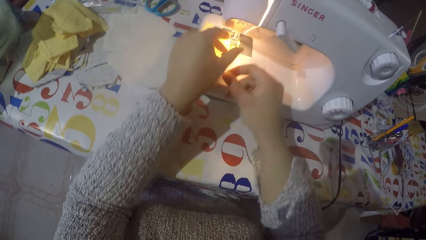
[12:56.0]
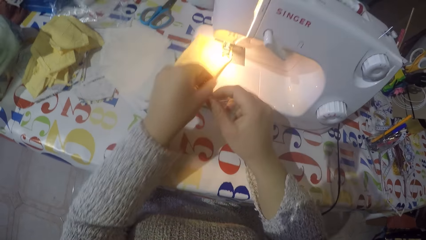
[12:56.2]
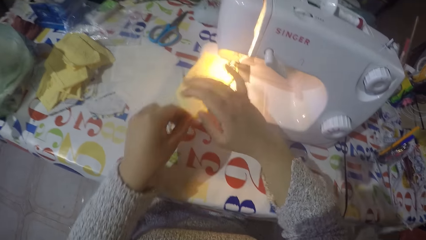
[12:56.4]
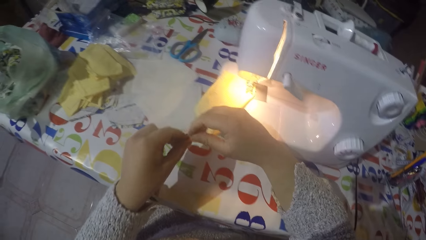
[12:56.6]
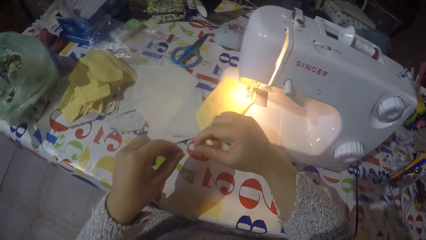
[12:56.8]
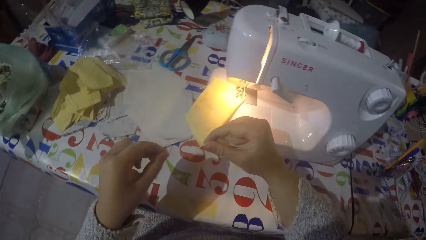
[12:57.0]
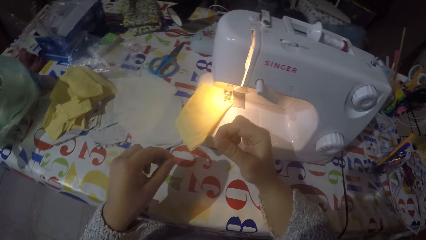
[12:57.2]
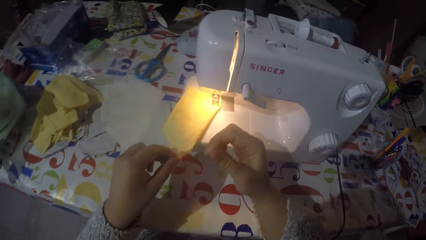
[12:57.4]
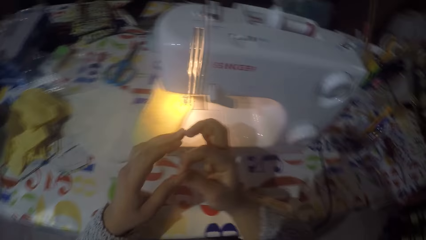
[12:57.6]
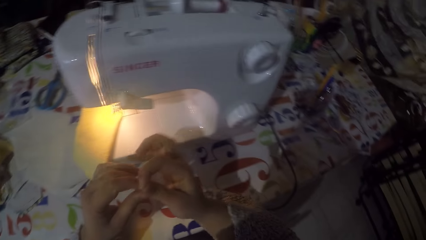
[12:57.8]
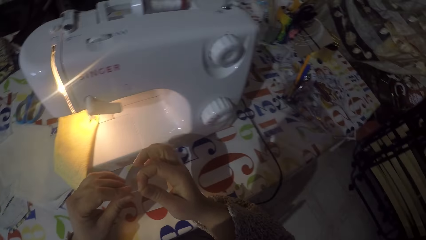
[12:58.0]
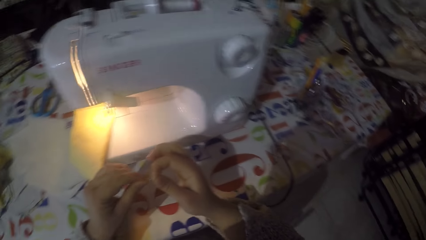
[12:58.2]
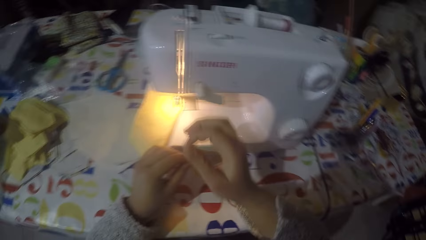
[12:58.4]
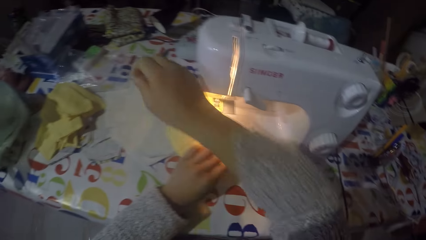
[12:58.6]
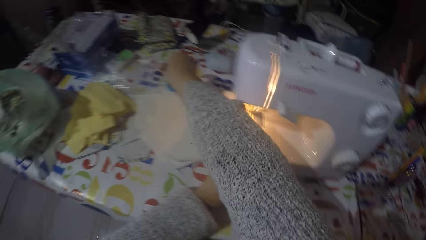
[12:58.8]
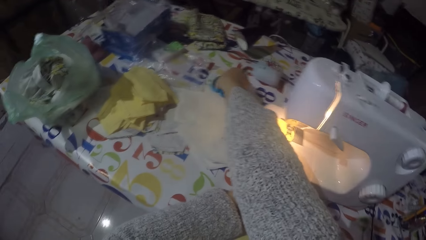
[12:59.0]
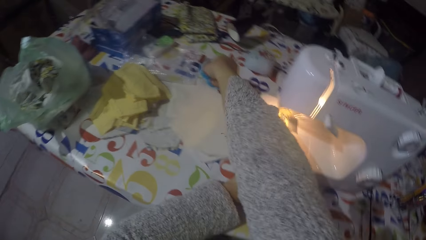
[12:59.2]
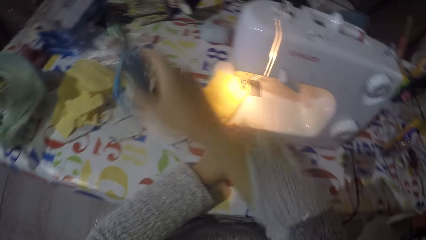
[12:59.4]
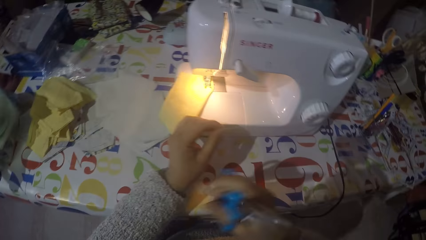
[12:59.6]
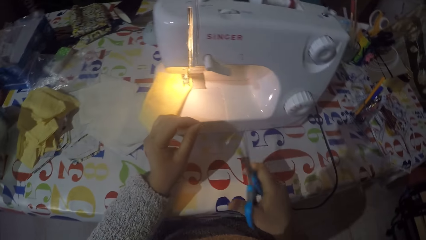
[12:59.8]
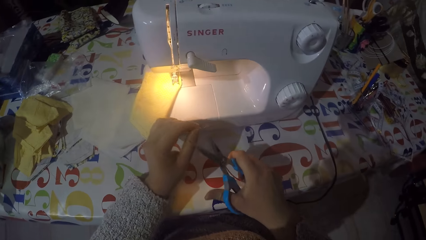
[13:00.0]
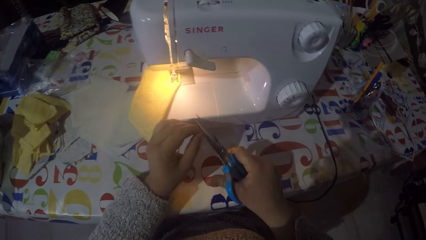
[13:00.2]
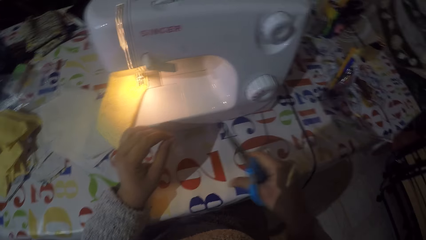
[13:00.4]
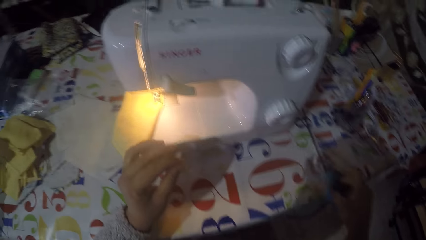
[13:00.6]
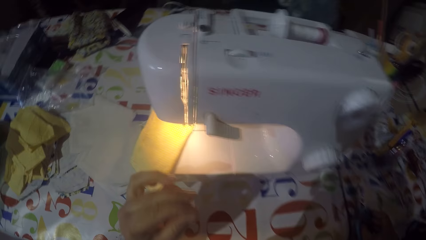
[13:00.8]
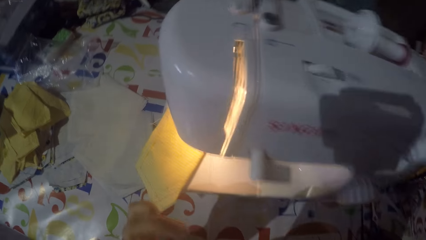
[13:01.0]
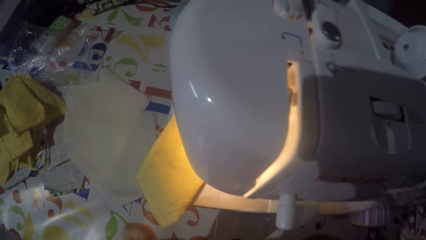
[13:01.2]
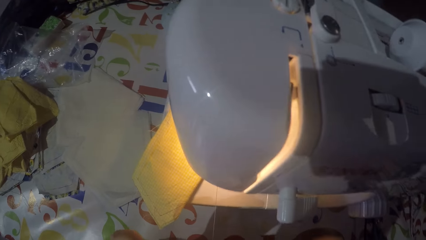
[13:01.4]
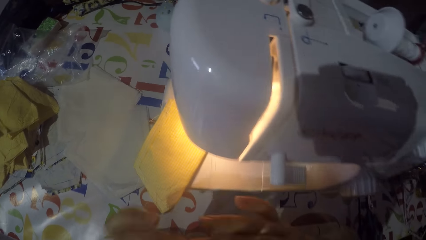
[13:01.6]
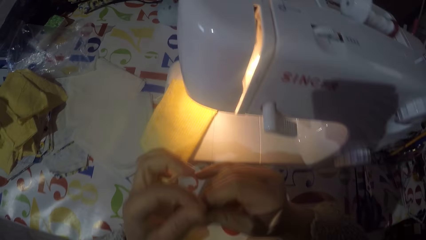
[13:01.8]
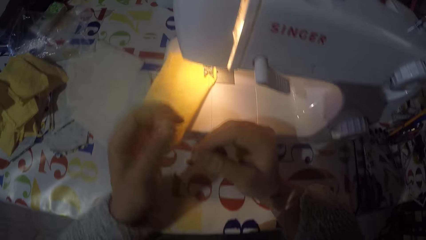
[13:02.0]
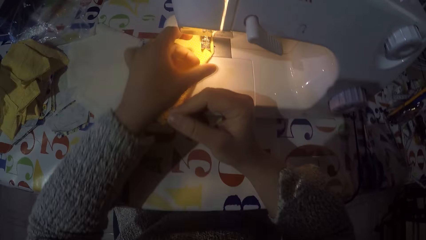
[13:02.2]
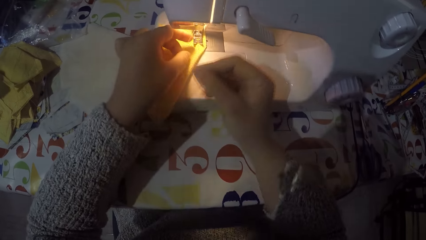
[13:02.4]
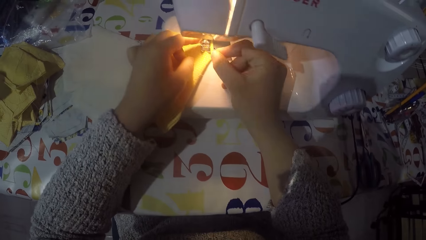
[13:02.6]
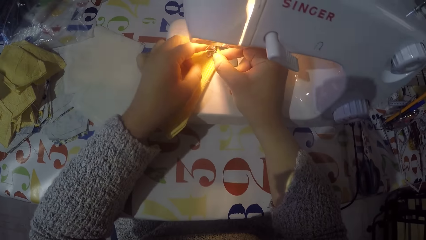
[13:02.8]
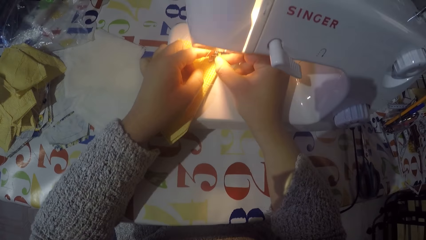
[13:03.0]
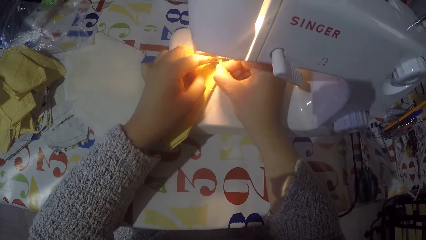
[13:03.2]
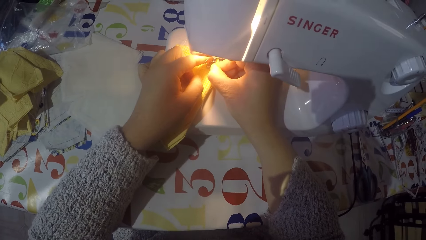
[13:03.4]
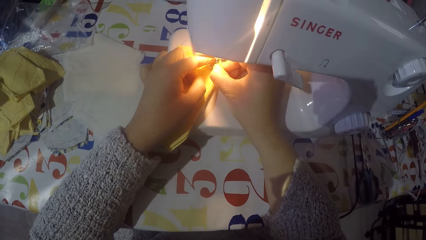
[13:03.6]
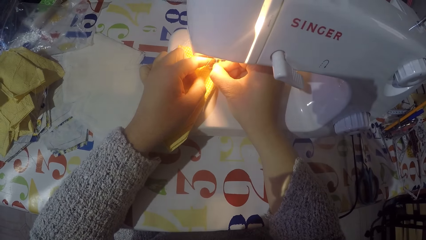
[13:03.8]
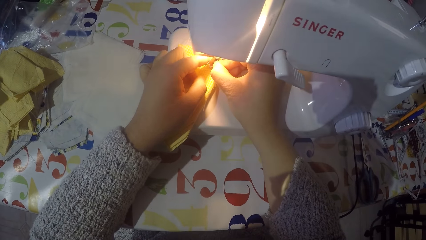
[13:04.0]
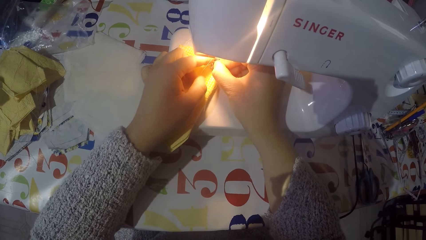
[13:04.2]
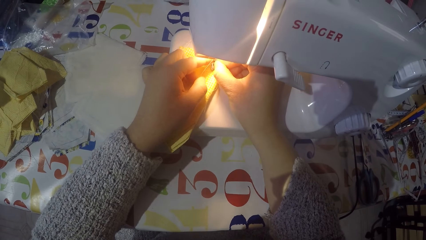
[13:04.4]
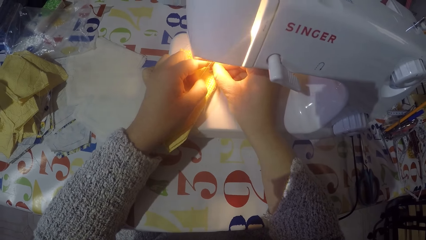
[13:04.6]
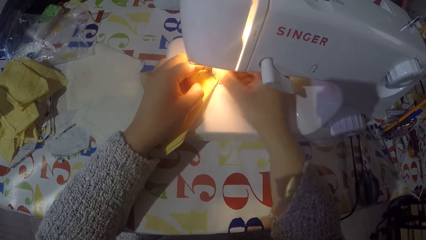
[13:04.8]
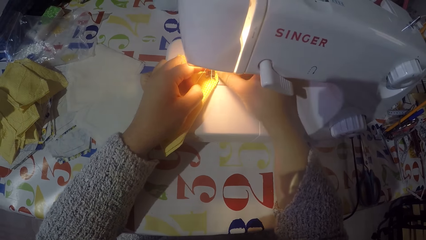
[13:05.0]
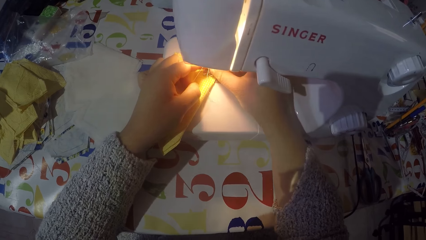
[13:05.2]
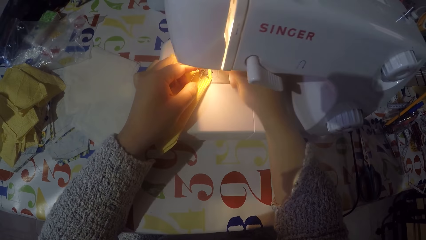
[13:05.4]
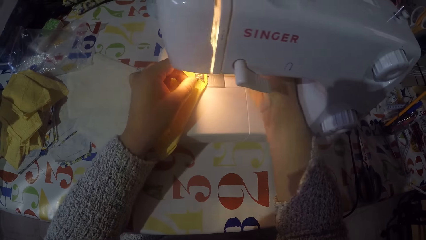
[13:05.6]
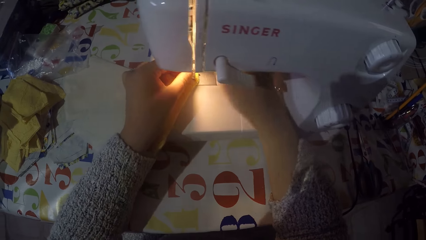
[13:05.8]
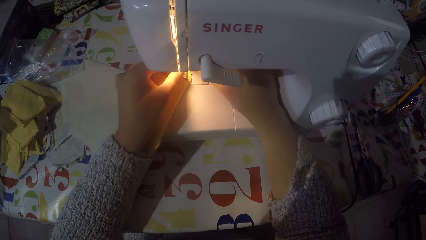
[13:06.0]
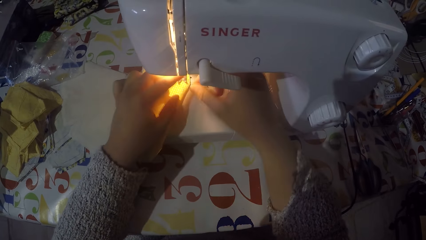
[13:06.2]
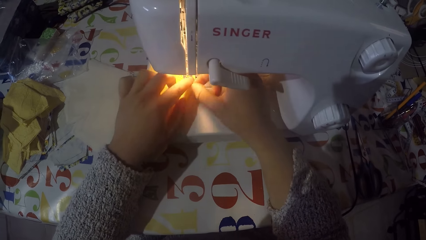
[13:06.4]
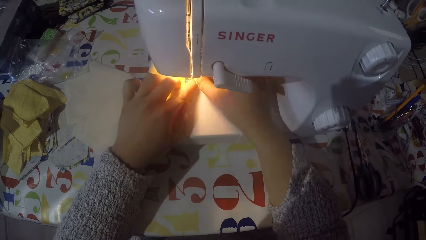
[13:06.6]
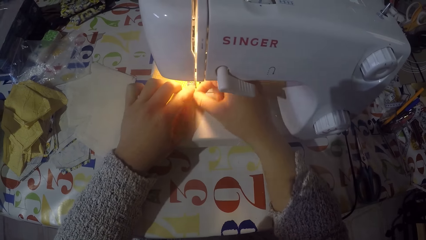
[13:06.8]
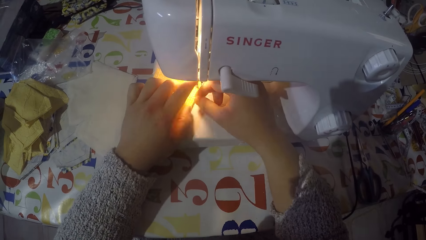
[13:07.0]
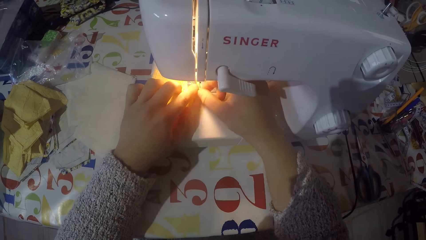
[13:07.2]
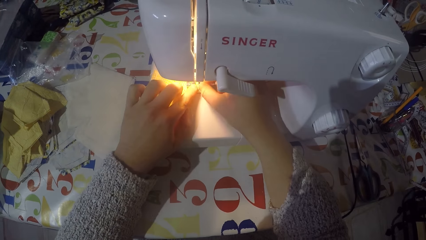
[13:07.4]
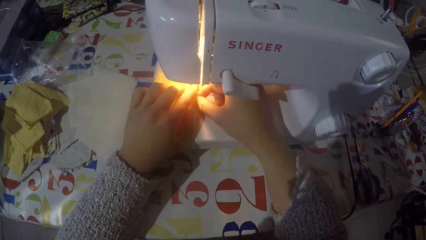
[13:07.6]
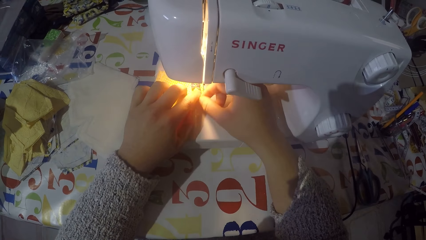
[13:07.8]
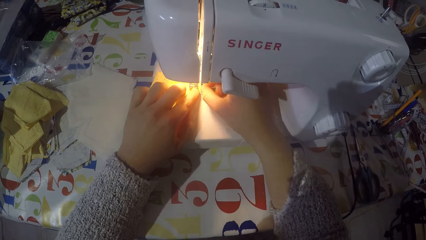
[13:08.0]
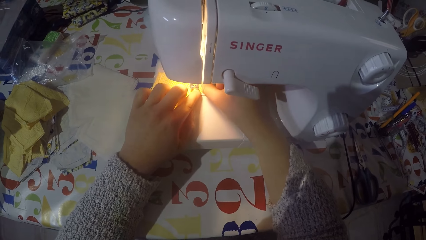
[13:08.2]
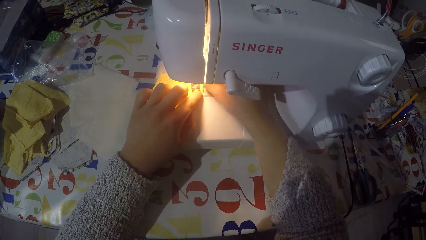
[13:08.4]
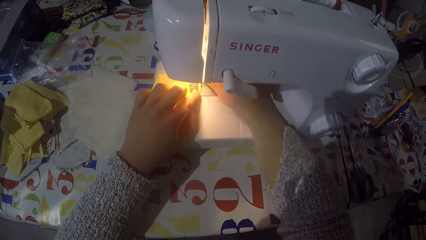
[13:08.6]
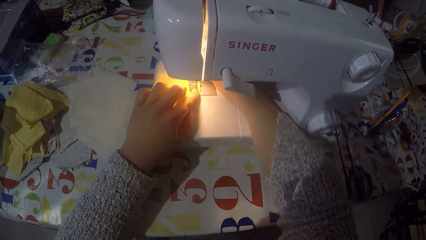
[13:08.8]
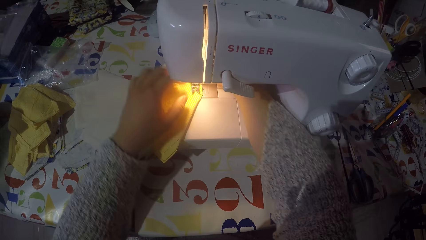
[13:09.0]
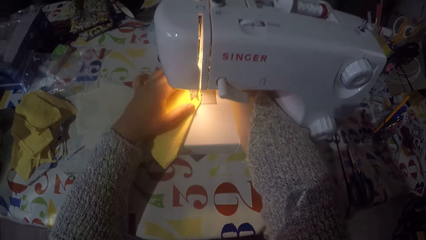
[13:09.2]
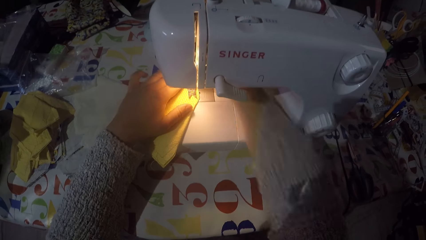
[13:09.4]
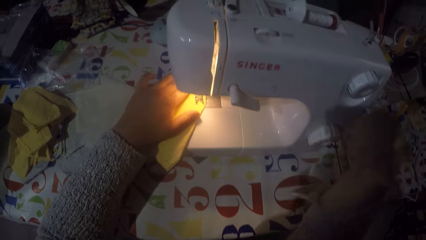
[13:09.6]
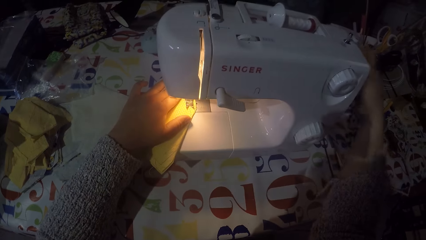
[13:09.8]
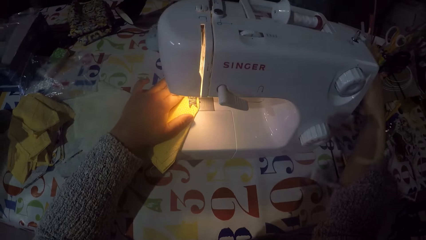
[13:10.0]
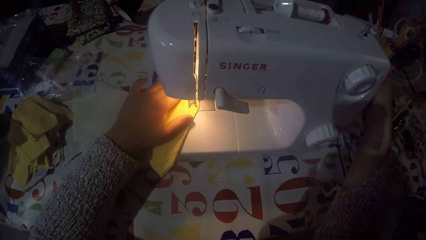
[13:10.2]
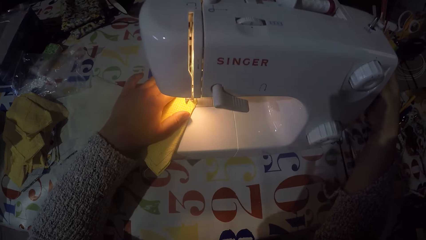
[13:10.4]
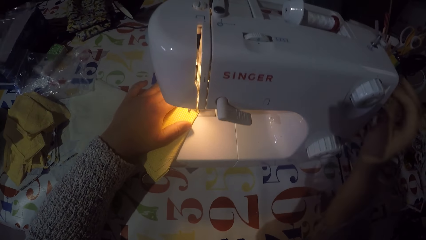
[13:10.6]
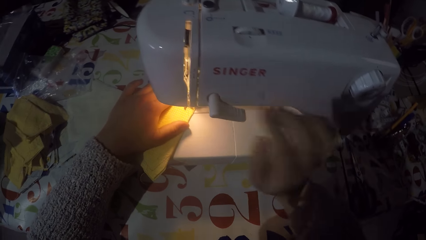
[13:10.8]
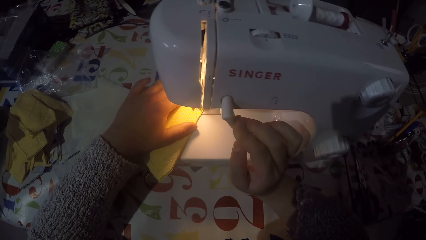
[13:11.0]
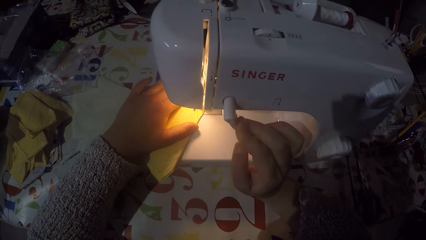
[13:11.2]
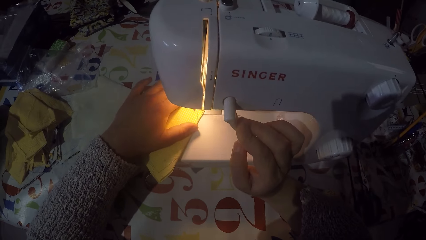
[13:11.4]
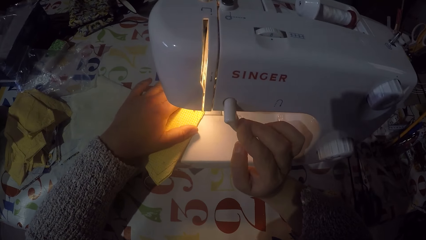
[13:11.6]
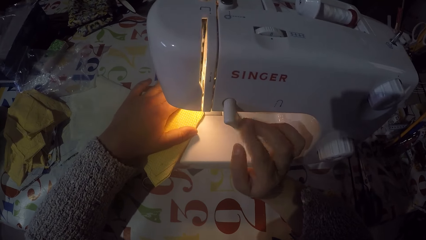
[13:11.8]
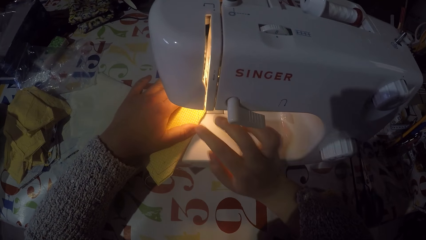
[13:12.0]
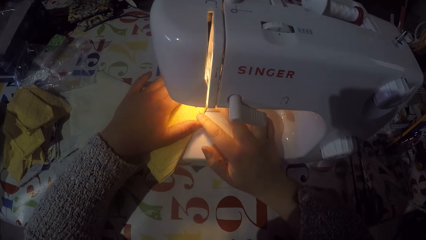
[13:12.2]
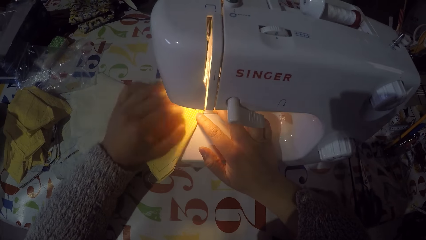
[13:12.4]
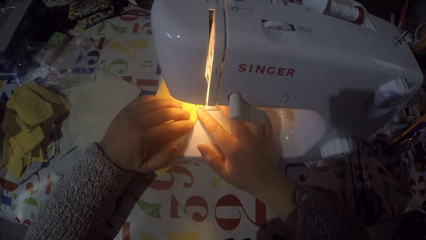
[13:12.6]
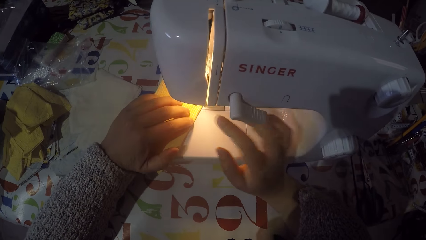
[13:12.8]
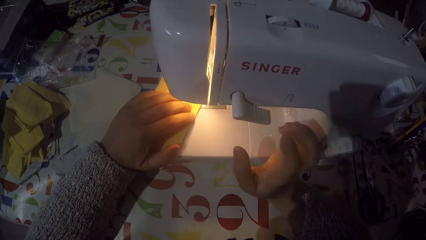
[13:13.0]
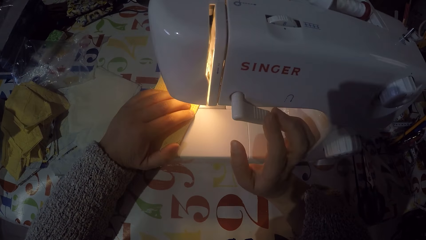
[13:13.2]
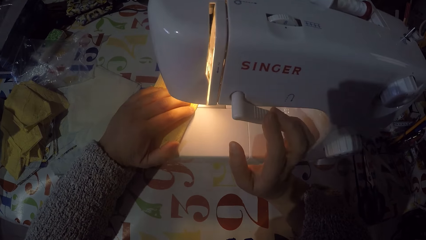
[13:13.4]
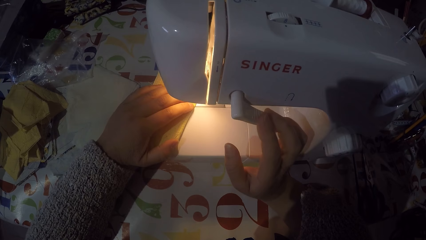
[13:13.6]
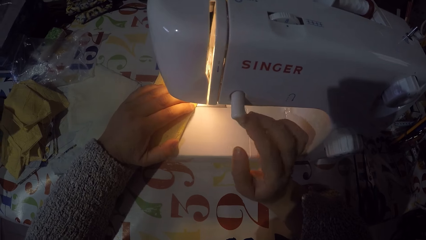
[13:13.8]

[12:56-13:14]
The camera wearer picks a pair of scissors from the table. They cut the thread with the scissors. They put the pair of scissors on the table. They put the sewing thread in the needle. They touch the hand wheel. They are sewing a piece of cloth with a machine.
